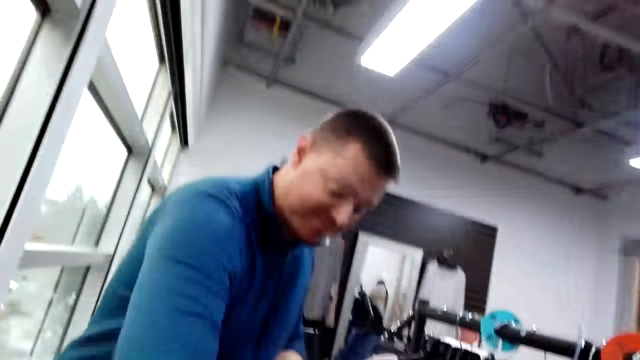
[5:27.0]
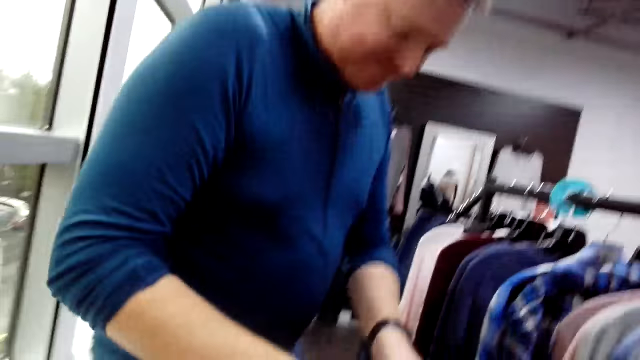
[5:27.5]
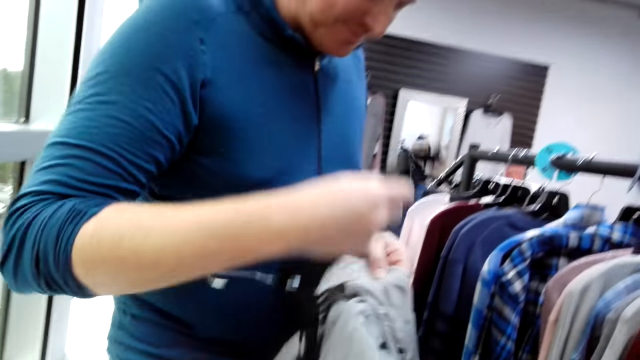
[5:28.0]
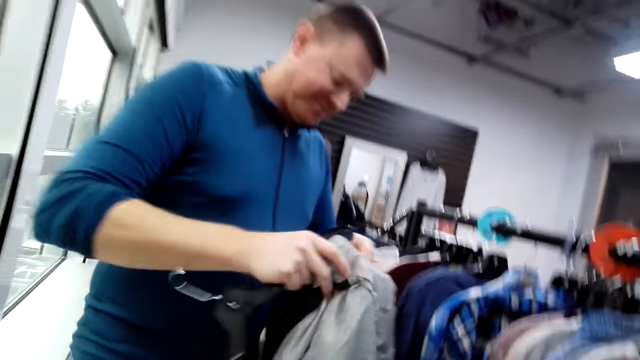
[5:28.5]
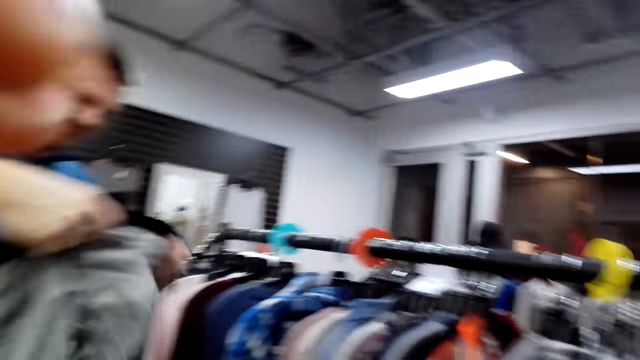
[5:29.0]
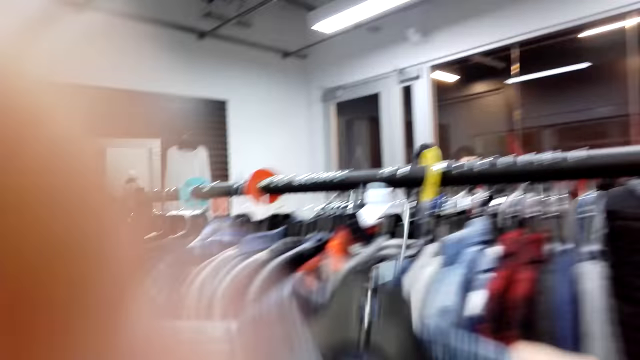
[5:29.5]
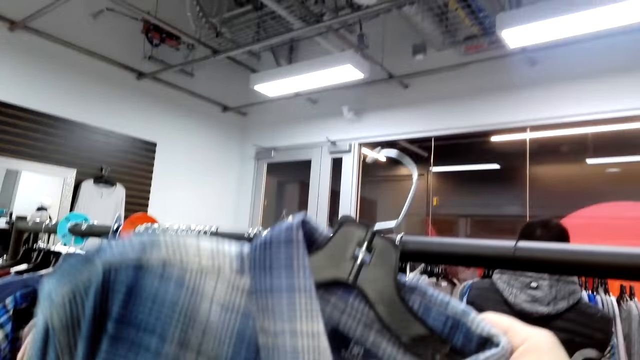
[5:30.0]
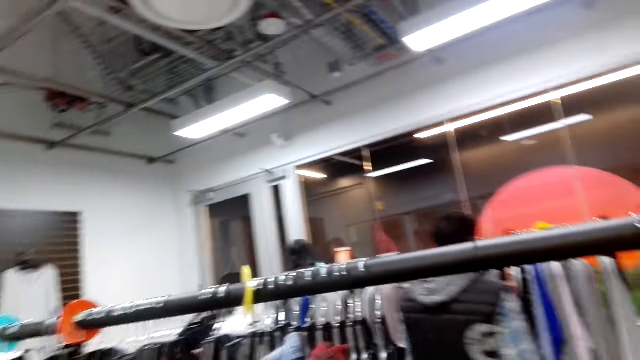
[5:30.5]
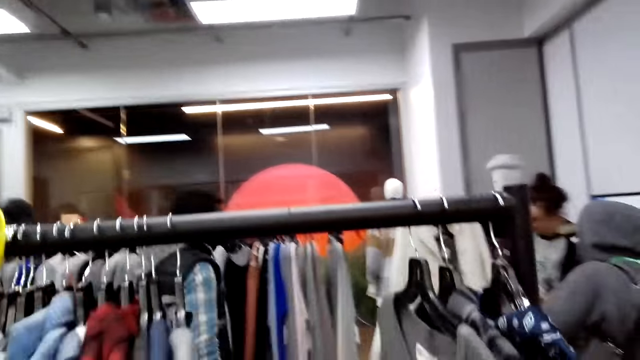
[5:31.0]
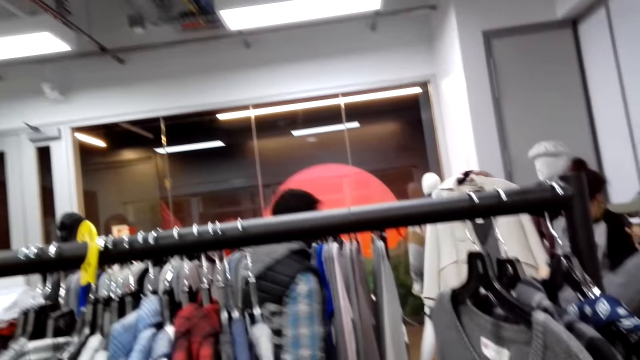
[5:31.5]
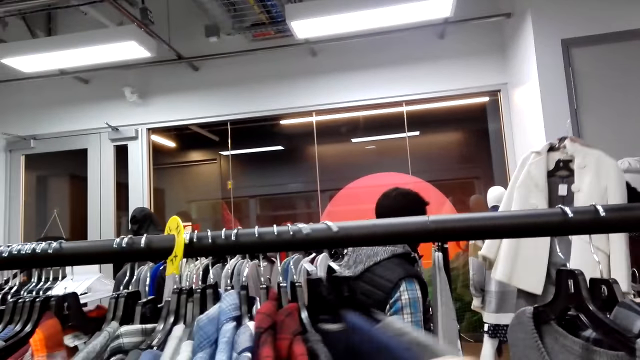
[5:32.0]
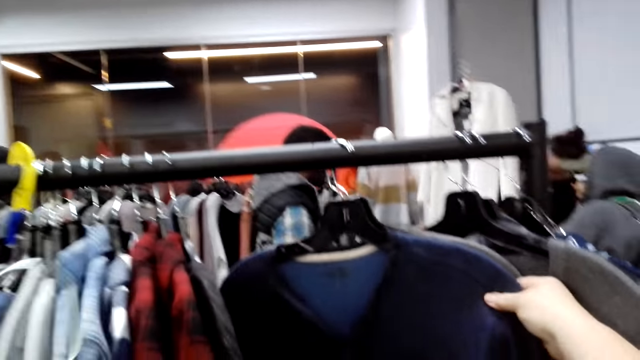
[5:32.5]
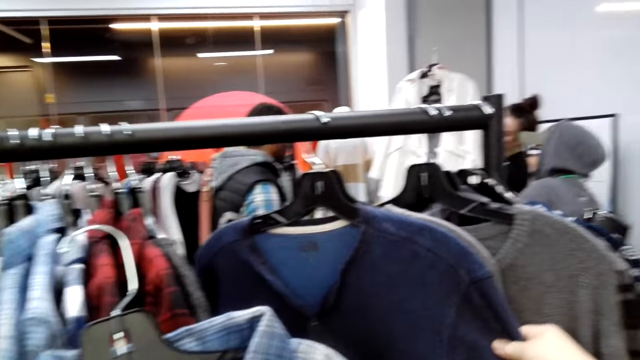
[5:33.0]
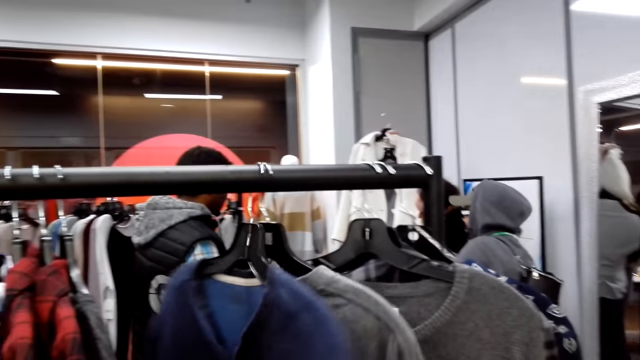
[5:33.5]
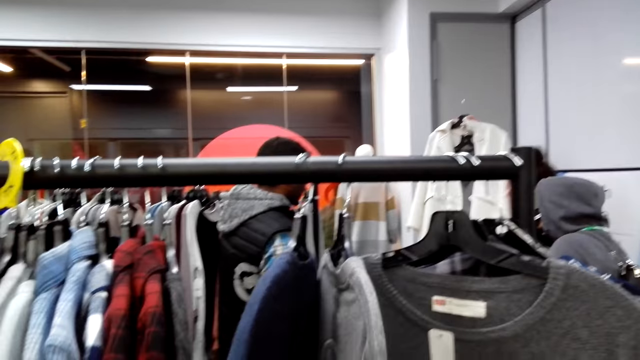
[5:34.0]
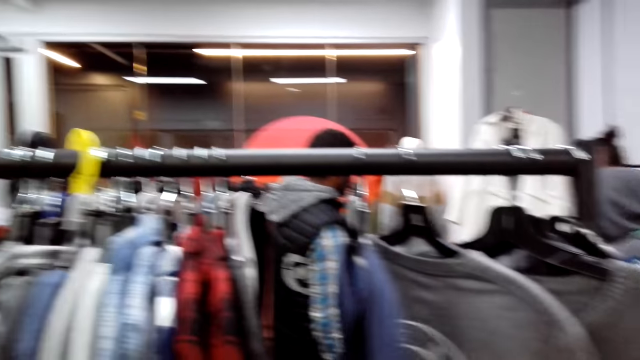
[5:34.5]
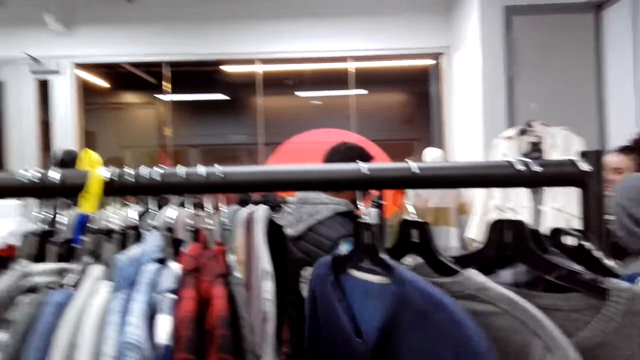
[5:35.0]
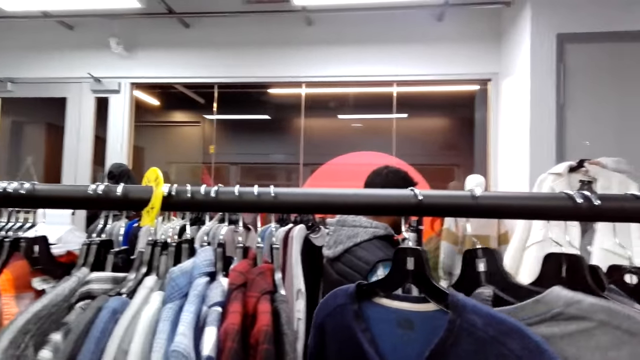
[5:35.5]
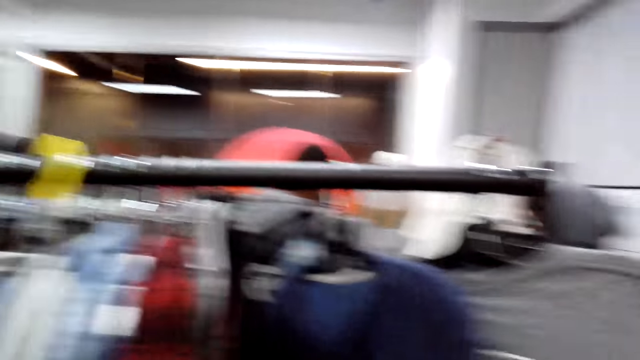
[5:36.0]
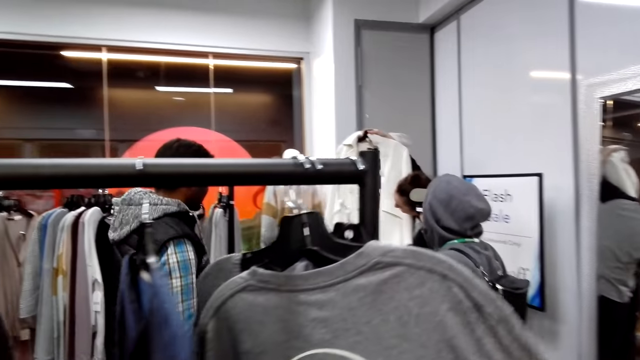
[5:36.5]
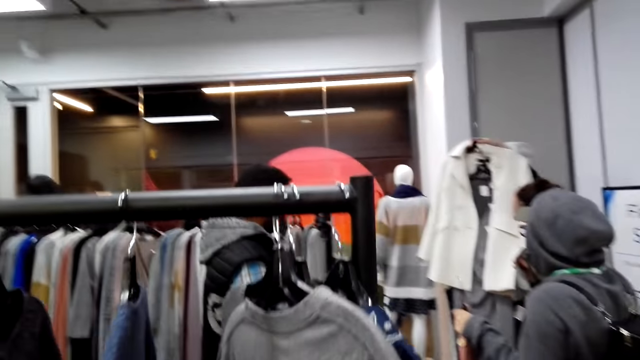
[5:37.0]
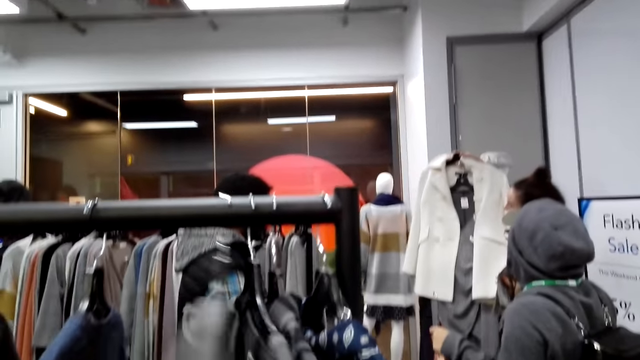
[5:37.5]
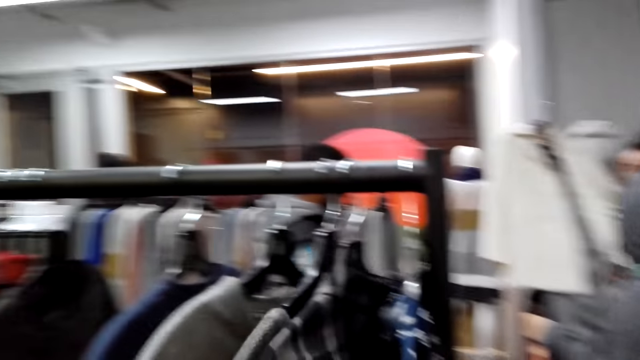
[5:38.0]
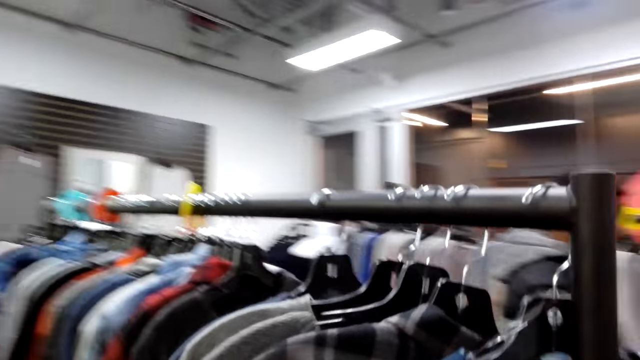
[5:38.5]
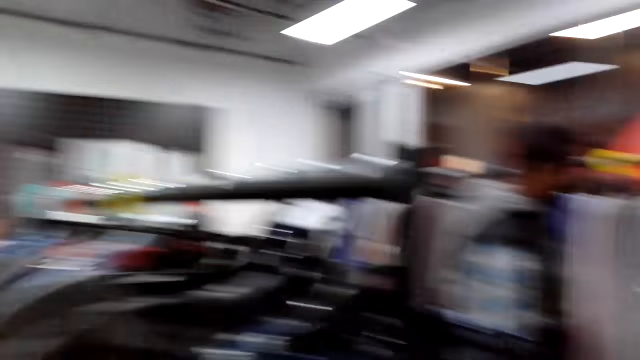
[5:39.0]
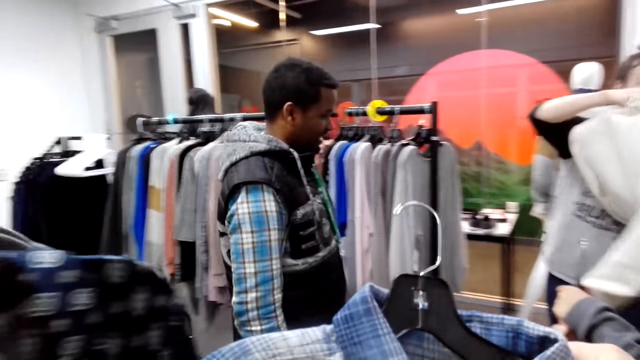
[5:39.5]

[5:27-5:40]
A man picks the hanger from the camera wearer and picks the jacket from the camera wearer. The man inserts the hanger in the jacket. The camera wearer puts a hand to the camera. They hold the blue top on the rack. They check the clothes on the rack. They hold the grey top on the rack. They check through the tops.

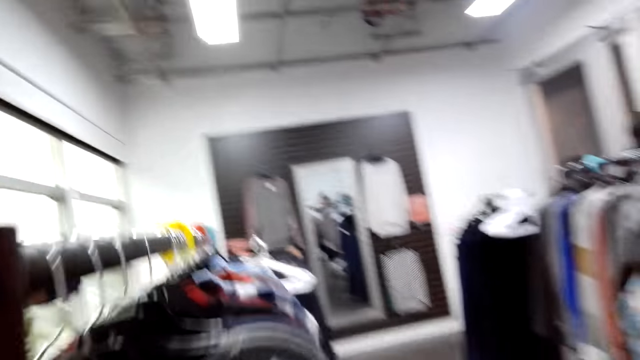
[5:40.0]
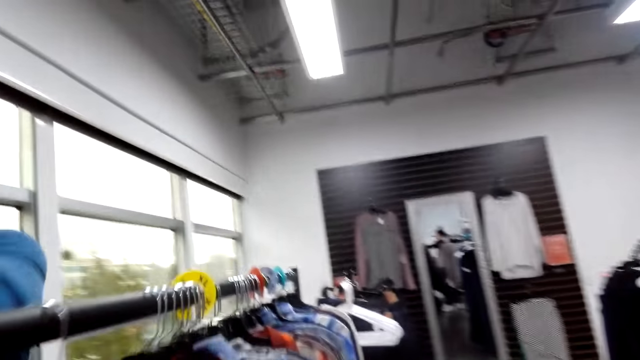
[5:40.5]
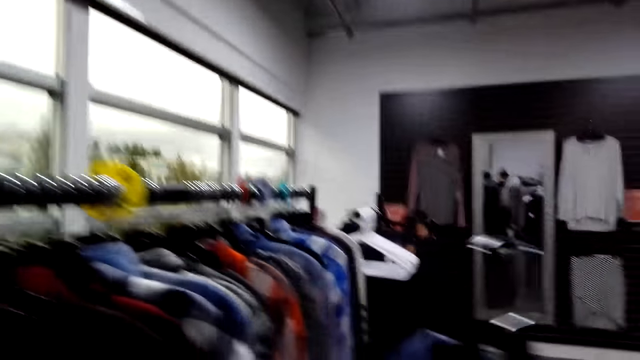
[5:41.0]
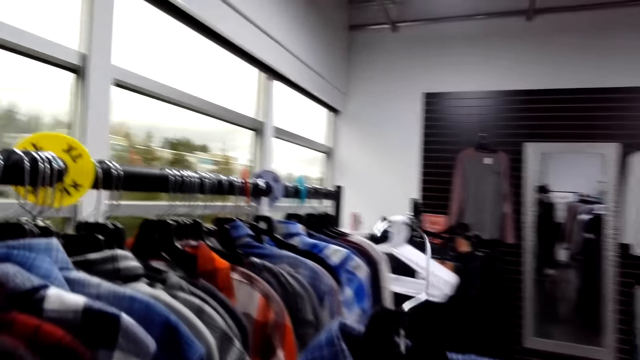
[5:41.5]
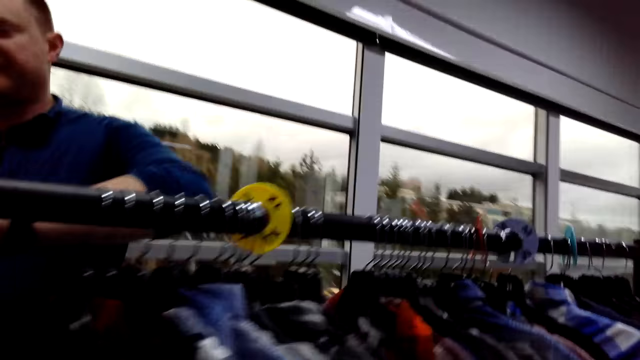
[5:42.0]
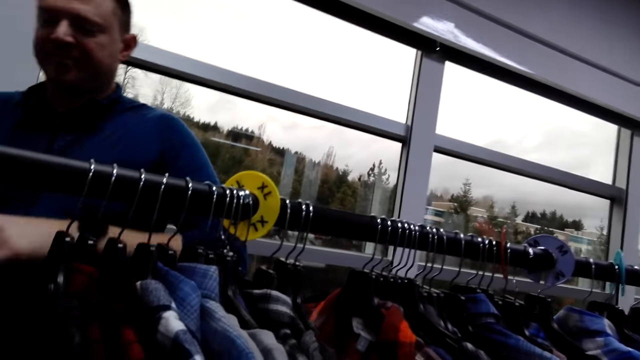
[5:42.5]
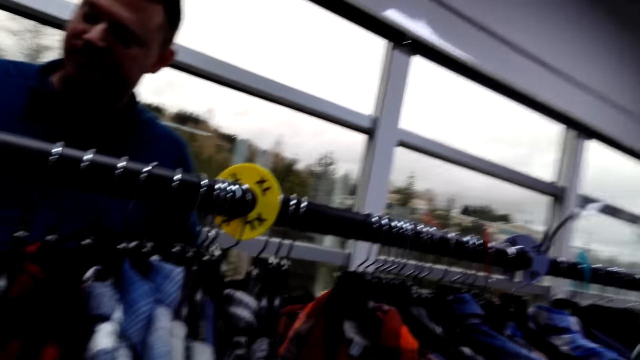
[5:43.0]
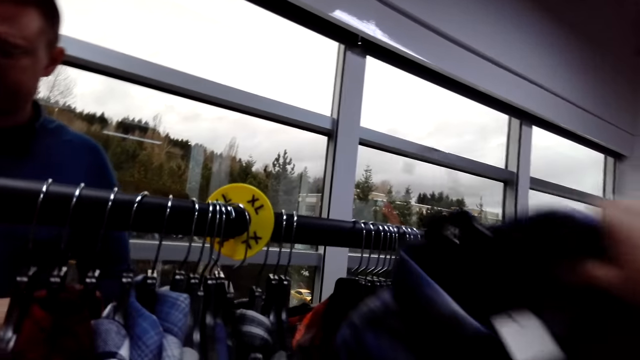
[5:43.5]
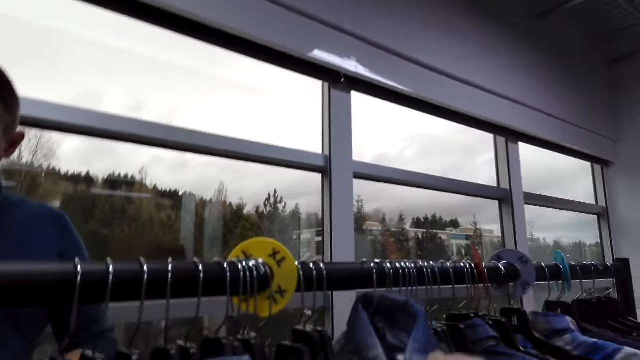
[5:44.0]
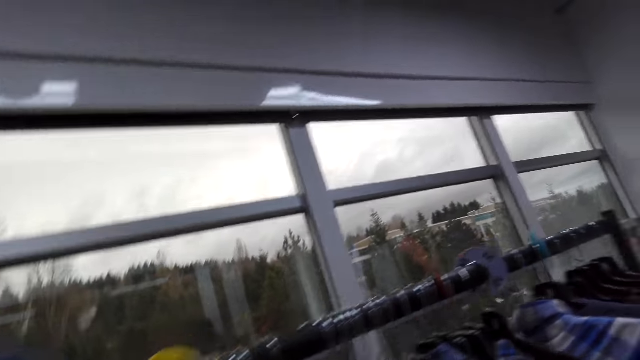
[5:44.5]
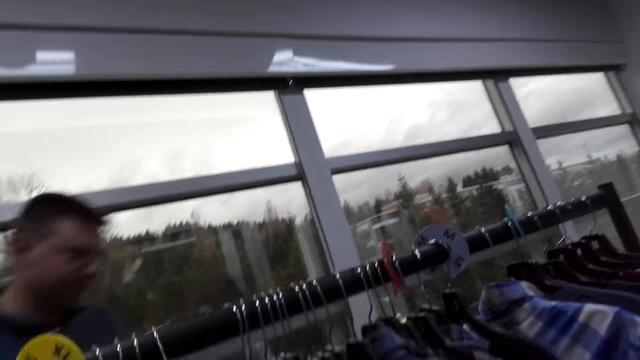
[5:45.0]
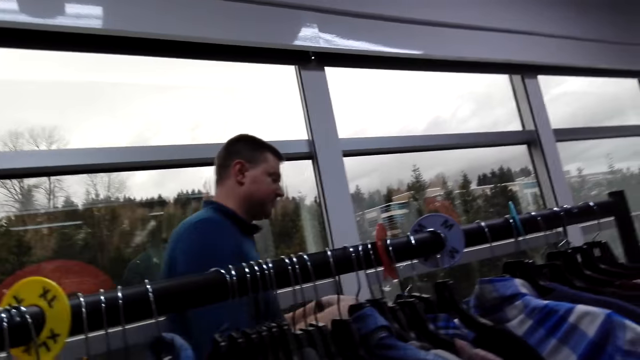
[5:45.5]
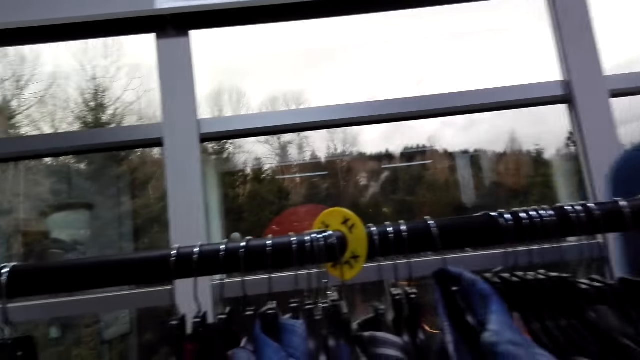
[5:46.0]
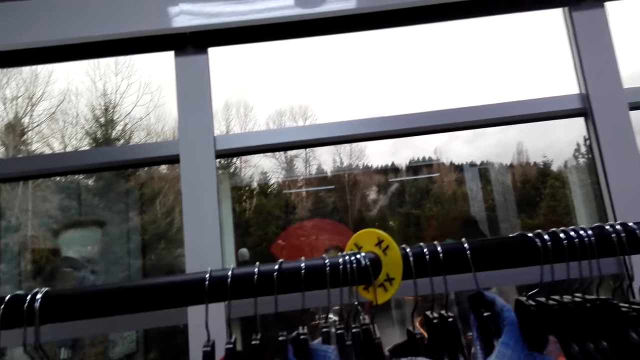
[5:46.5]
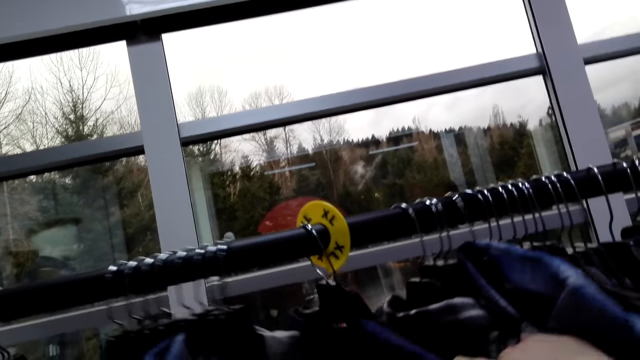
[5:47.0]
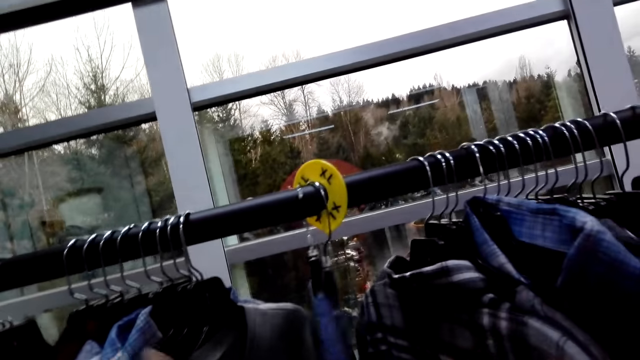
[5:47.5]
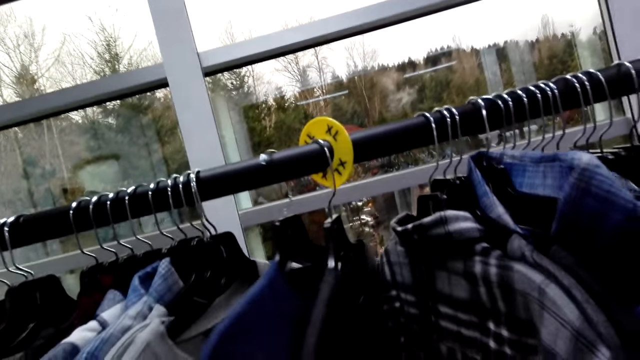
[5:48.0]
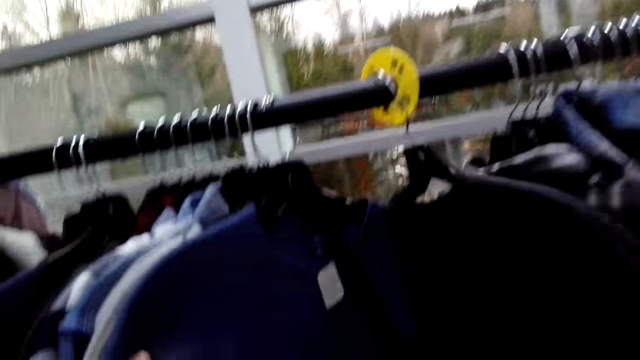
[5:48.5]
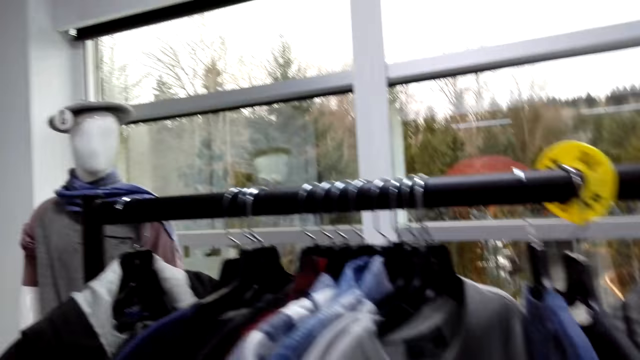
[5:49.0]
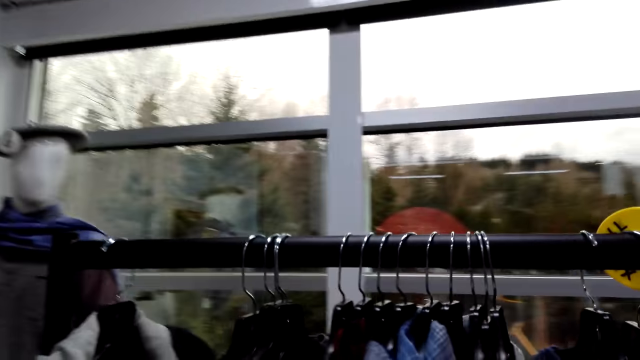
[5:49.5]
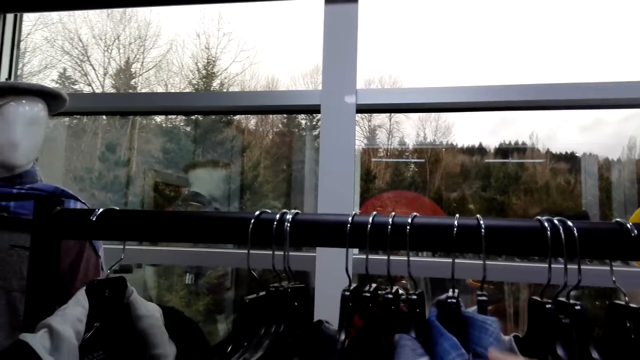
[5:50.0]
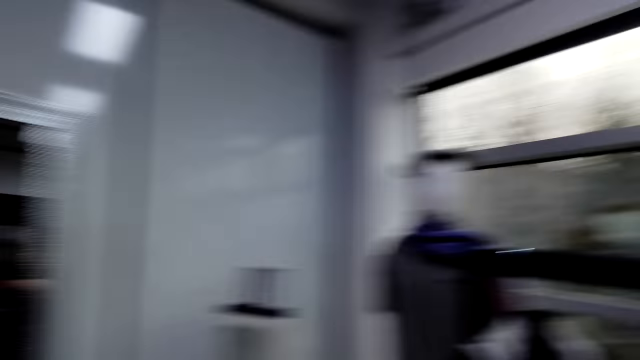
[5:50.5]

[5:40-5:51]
The camera wearer moves around in the store. They hang the blouse on the rack. They check through the tops.
